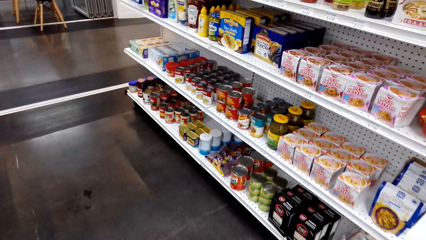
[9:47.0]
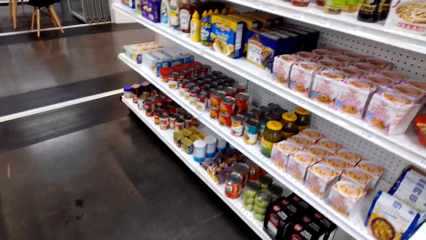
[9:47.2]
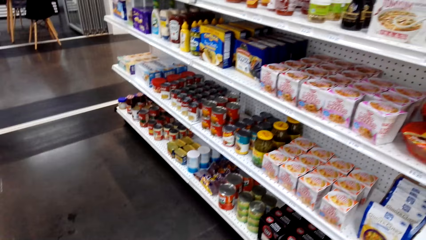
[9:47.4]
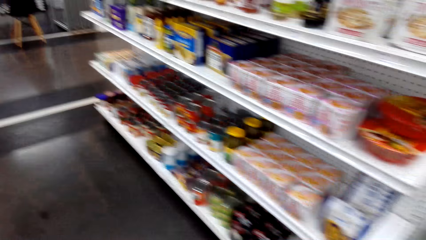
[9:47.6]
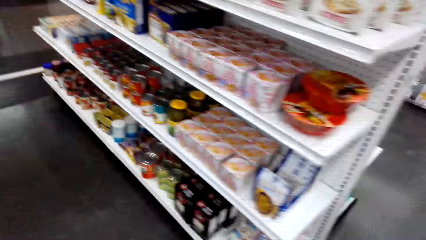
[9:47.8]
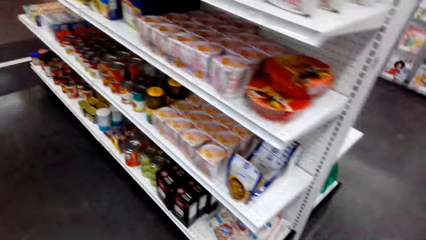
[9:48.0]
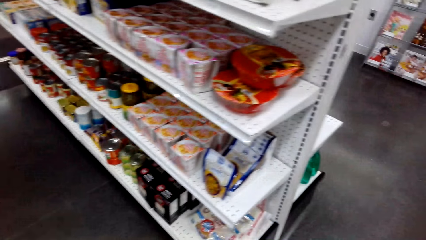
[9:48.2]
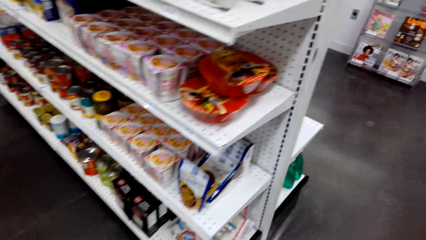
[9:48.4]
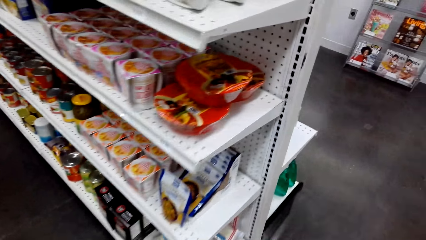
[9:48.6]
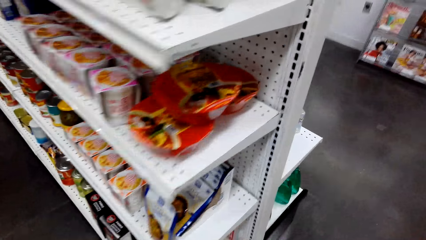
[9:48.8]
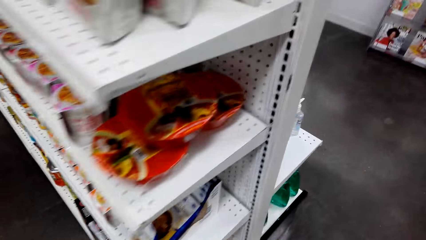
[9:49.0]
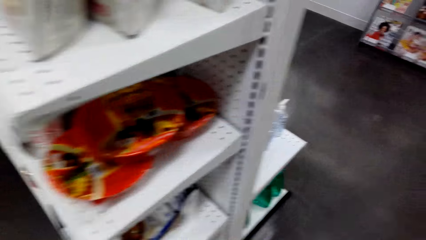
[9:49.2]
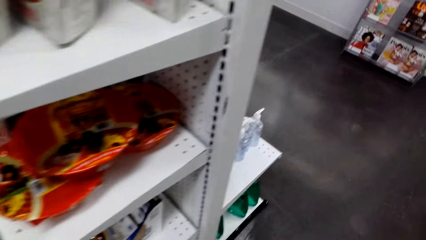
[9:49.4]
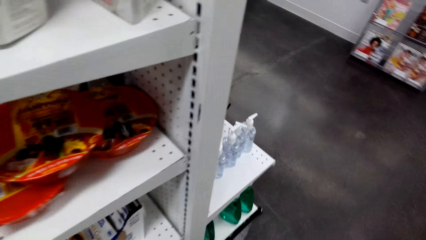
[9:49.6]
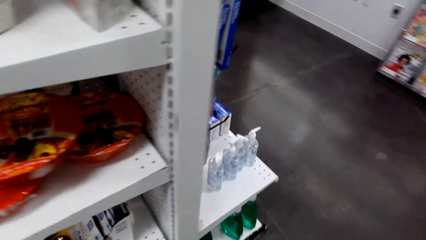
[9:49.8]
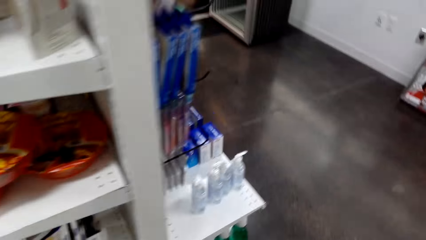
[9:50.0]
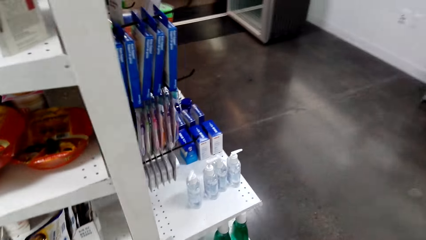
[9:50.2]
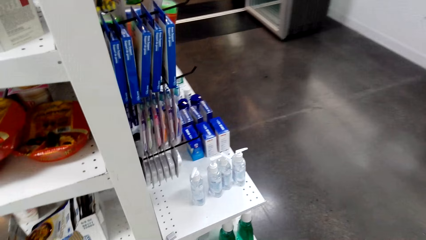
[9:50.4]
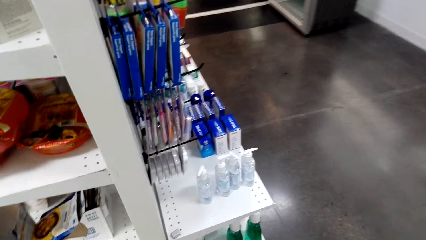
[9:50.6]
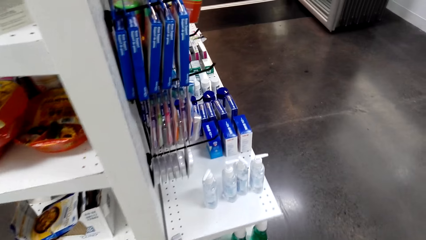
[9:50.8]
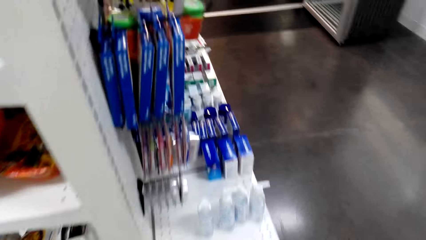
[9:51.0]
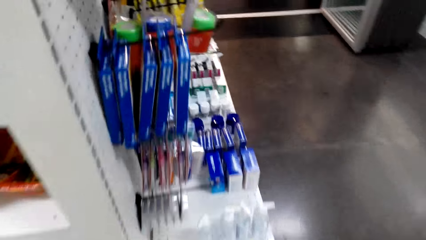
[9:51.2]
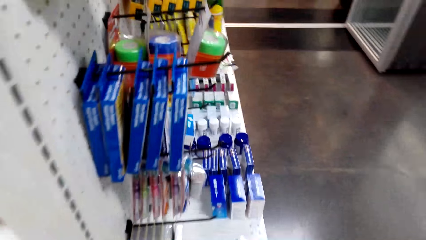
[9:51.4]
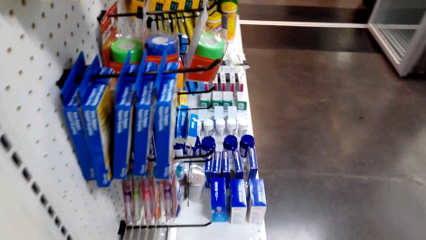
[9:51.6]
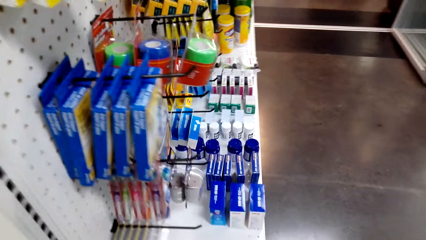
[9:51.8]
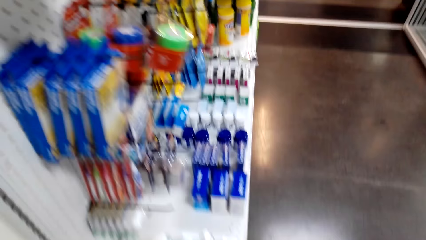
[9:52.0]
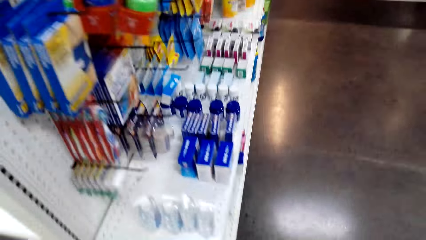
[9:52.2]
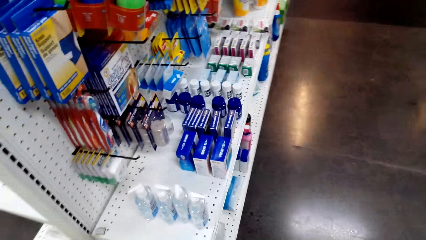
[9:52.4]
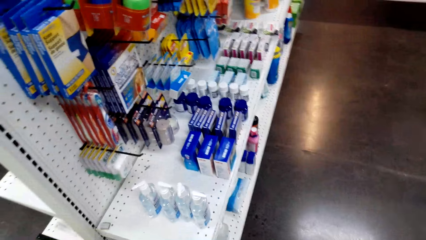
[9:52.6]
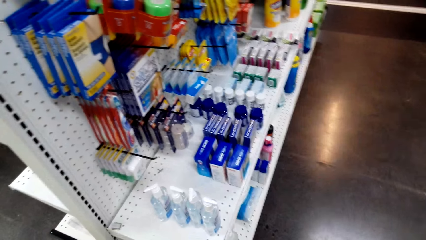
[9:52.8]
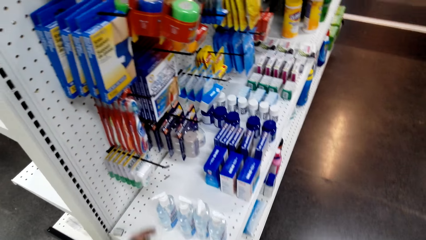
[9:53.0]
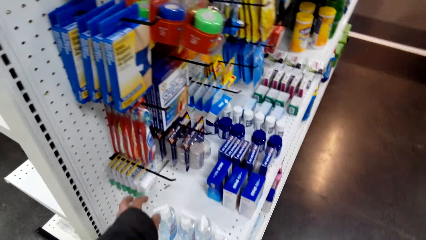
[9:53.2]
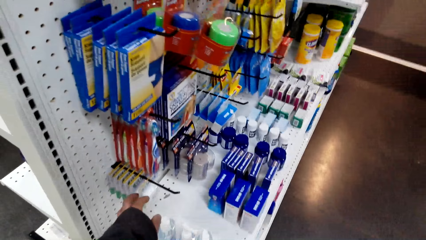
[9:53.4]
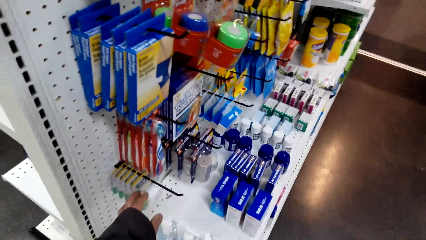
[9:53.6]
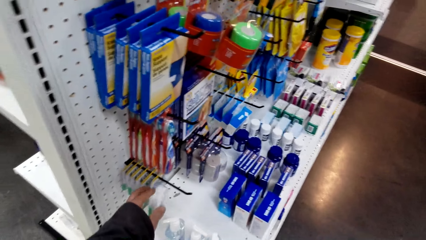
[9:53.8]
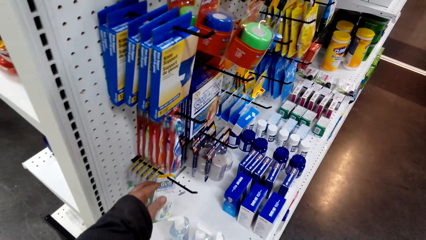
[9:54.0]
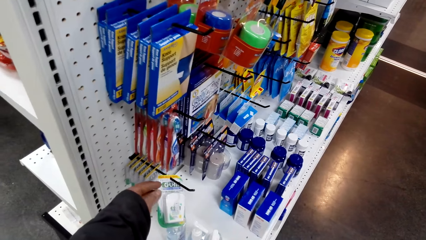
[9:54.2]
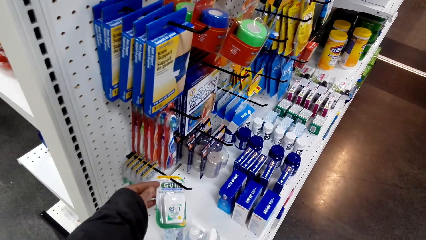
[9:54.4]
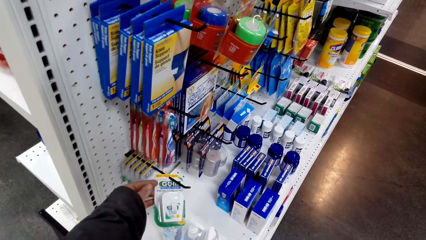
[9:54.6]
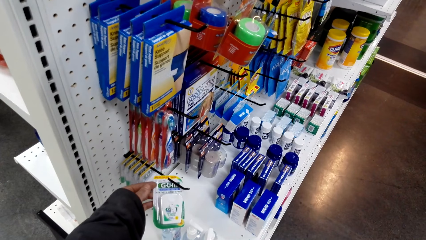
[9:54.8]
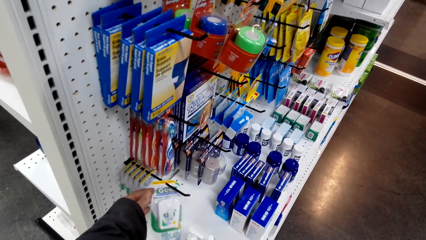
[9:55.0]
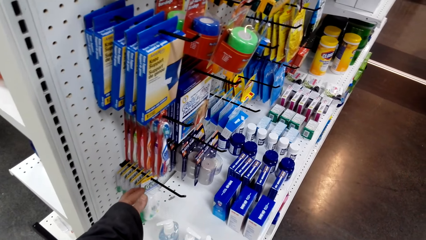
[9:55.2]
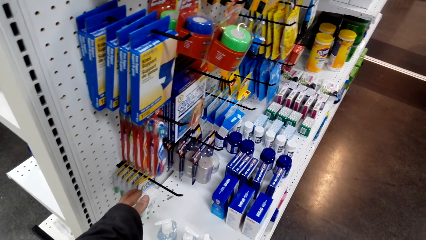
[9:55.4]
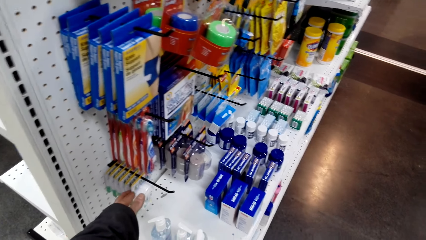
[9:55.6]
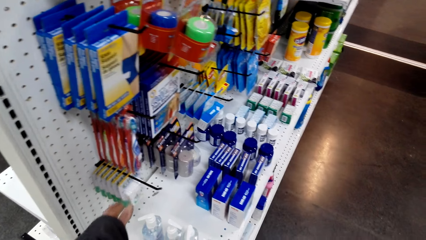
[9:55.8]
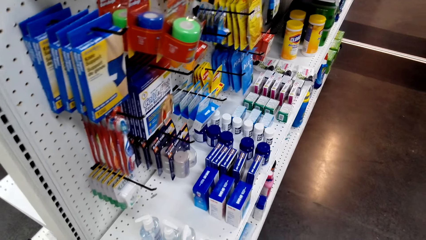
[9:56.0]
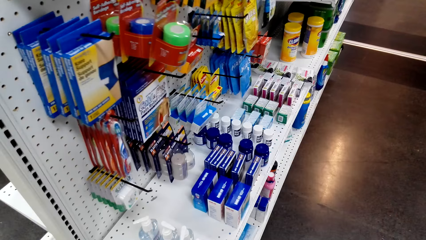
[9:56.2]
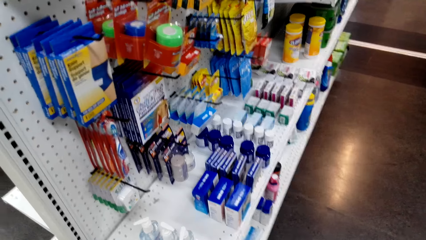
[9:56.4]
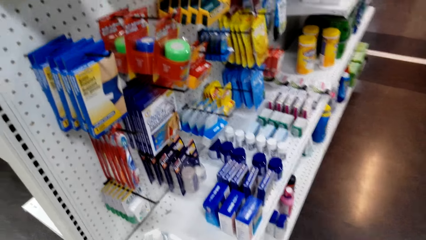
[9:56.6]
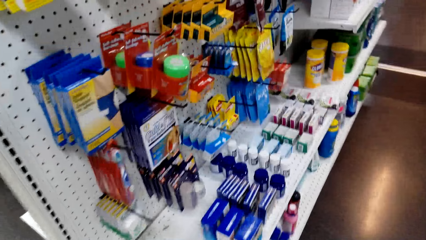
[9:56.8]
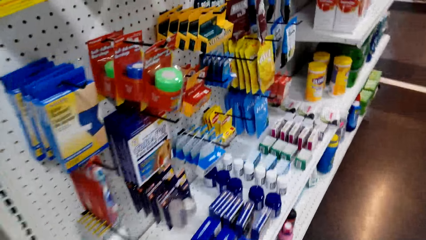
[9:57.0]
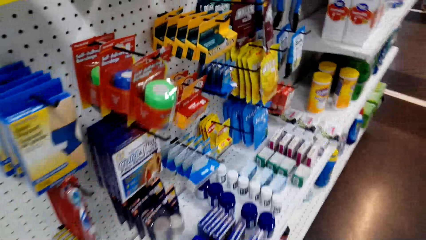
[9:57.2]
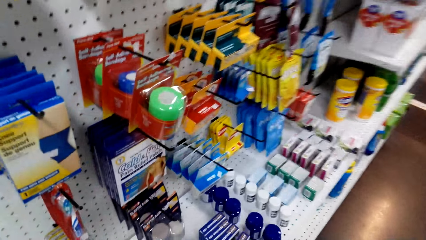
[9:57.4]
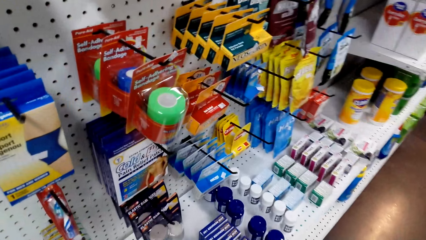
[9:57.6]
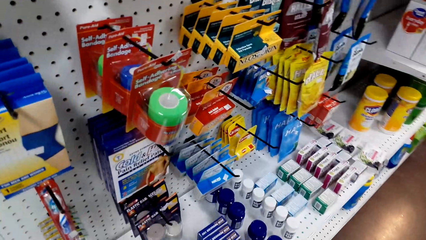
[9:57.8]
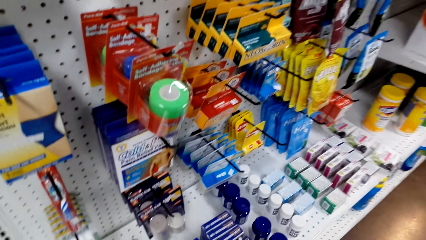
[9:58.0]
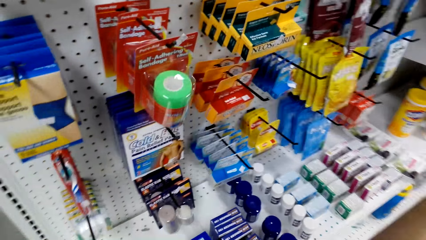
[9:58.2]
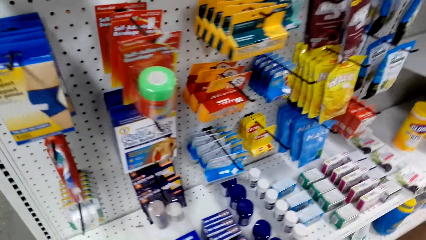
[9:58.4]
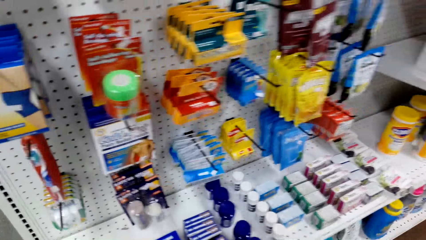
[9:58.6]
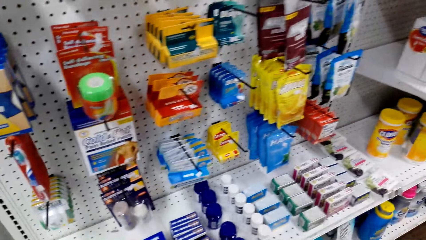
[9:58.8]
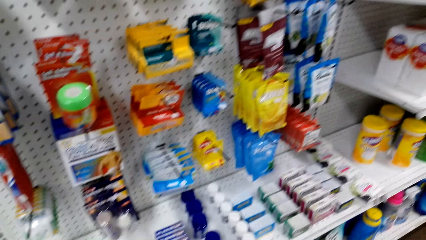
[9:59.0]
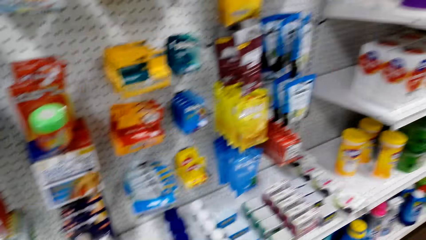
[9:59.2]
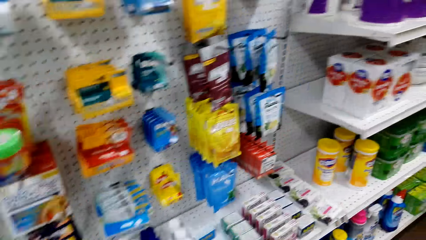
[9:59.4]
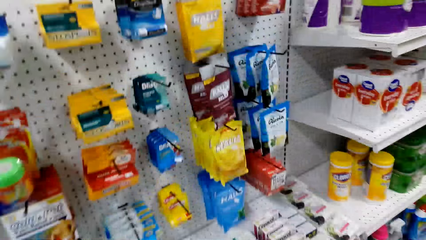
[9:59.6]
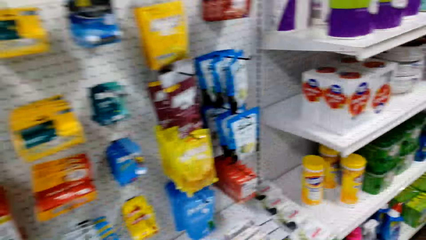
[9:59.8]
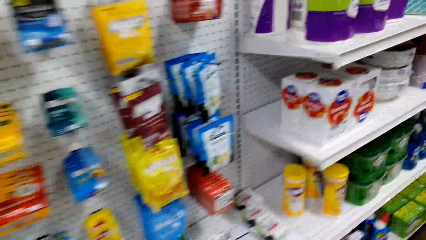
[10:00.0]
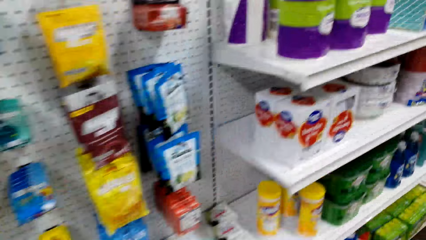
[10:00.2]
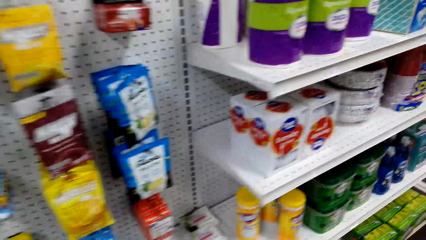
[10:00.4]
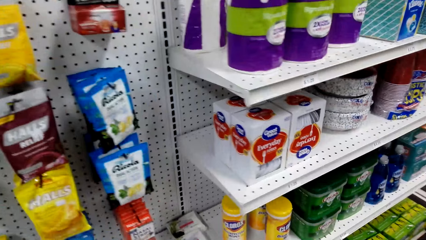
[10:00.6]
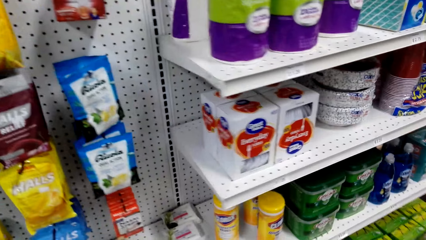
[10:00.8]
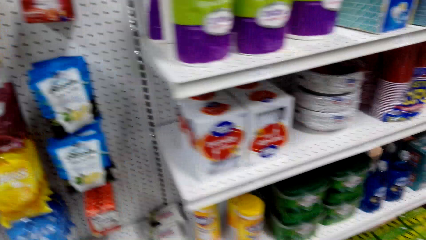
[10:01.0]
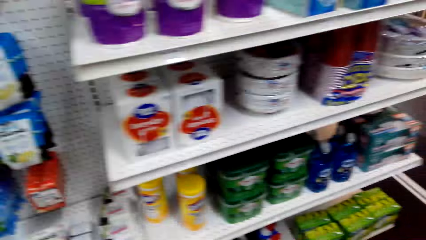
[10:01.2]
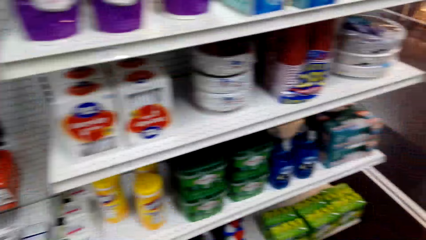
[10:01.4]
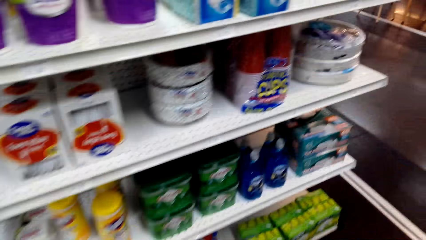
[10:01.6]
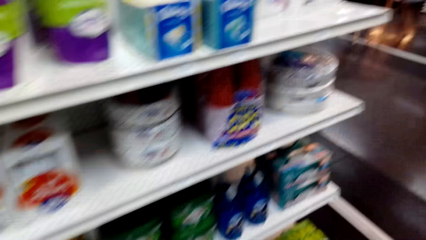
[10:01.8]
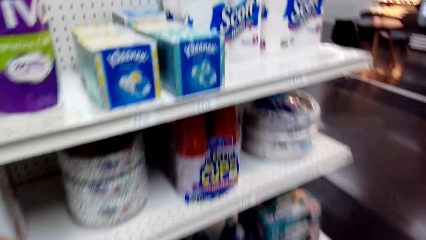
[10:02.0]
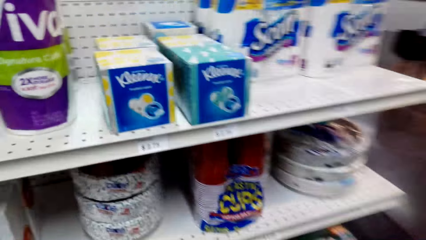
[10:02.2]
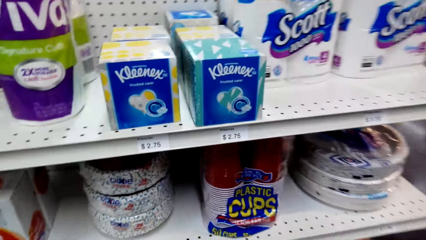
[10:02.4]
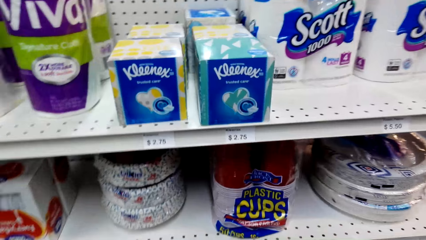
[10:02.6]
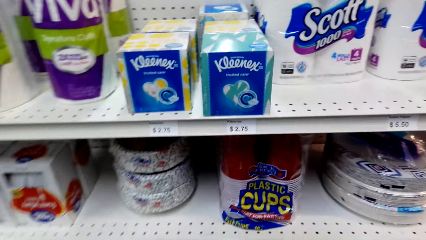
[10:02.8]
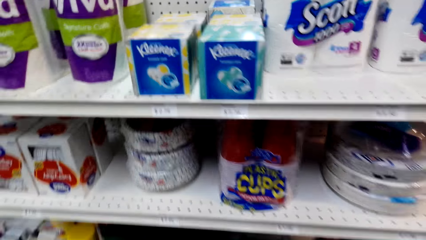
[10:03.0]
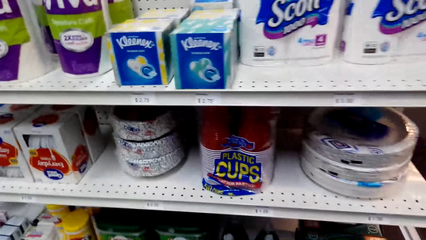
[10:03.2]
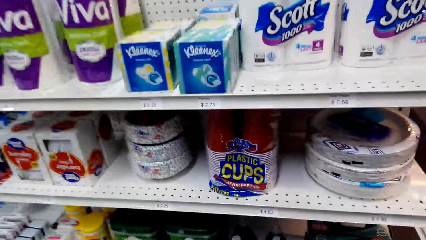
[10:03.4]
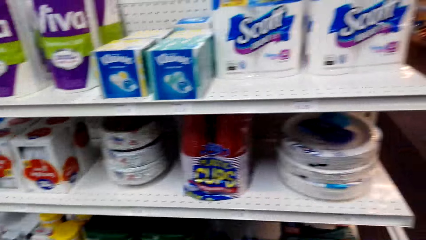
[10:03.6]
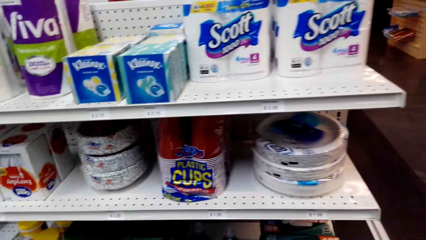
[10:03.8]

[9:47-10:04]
The camera wearer walks around. They look at gum. They hold a package on the shelf. They walk around. They walk around again.
